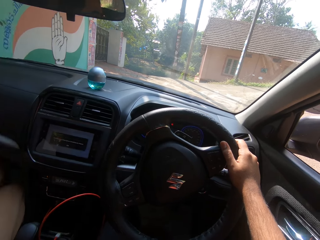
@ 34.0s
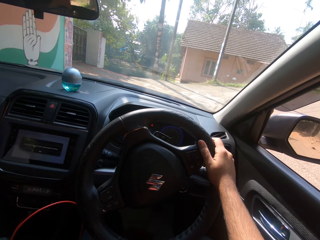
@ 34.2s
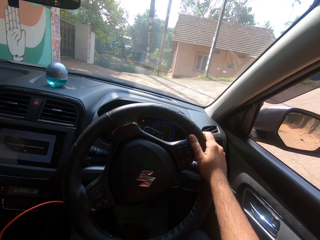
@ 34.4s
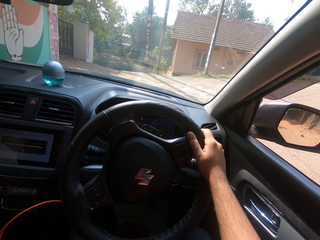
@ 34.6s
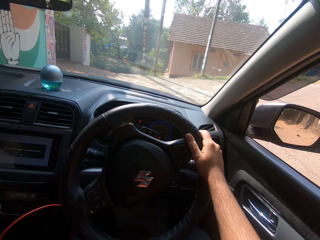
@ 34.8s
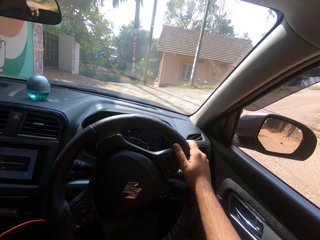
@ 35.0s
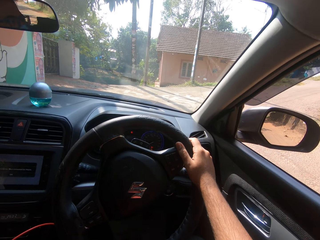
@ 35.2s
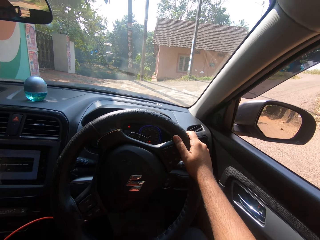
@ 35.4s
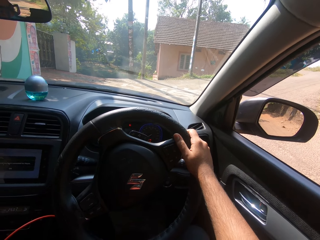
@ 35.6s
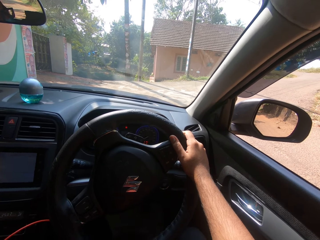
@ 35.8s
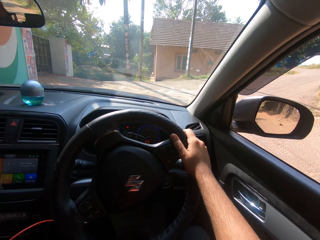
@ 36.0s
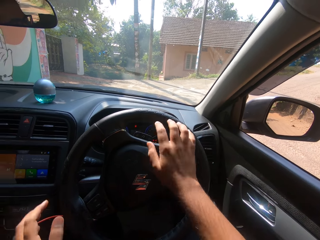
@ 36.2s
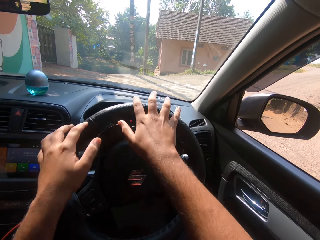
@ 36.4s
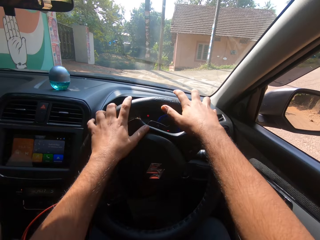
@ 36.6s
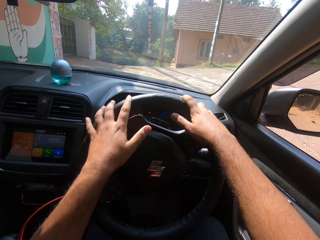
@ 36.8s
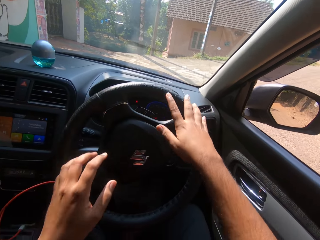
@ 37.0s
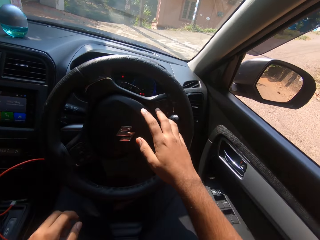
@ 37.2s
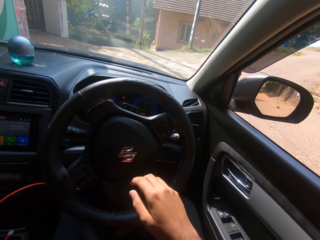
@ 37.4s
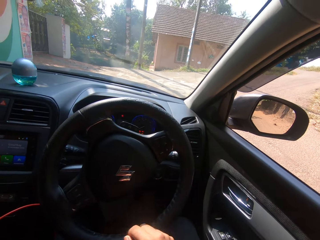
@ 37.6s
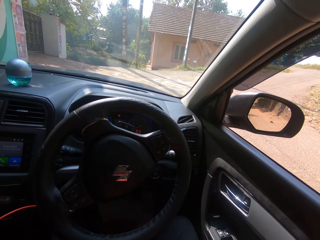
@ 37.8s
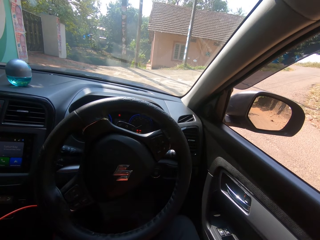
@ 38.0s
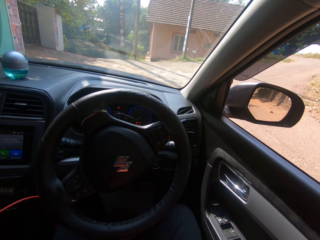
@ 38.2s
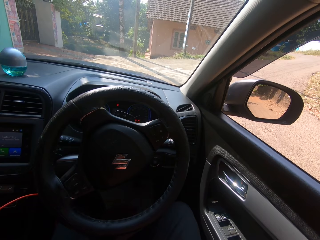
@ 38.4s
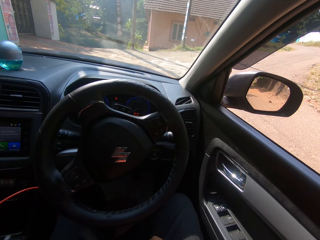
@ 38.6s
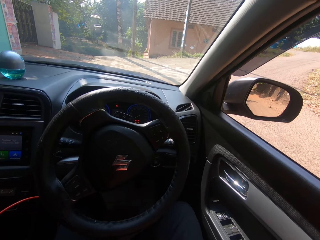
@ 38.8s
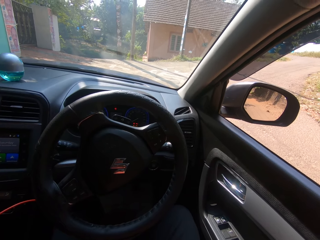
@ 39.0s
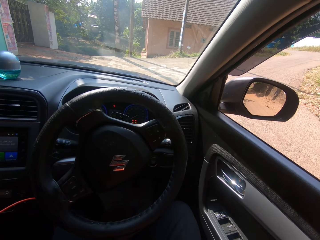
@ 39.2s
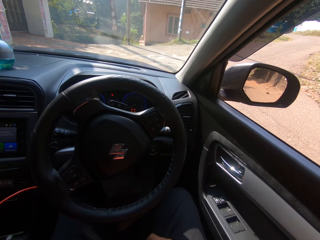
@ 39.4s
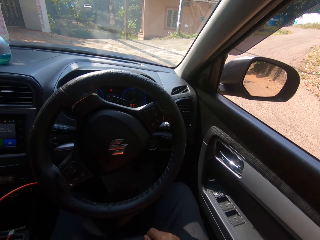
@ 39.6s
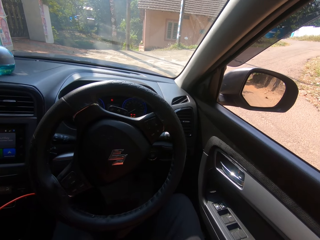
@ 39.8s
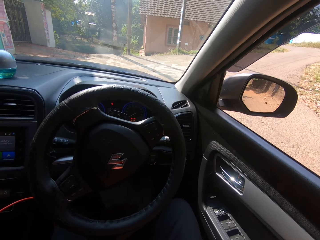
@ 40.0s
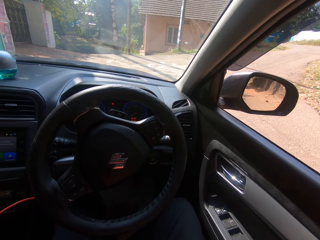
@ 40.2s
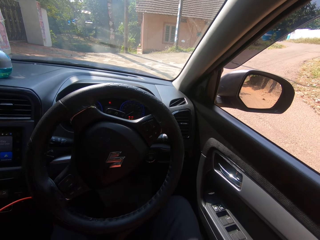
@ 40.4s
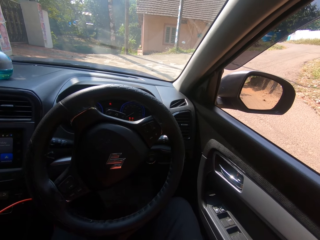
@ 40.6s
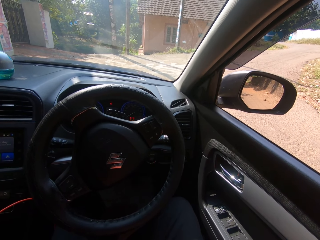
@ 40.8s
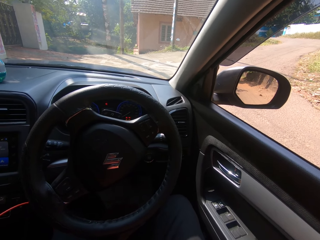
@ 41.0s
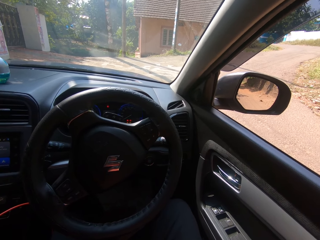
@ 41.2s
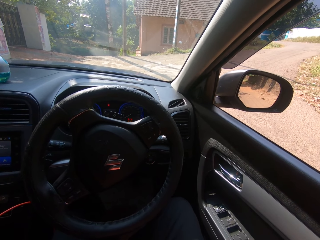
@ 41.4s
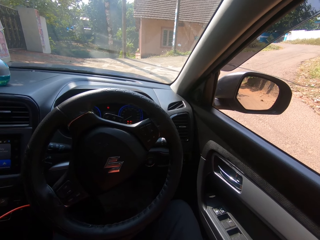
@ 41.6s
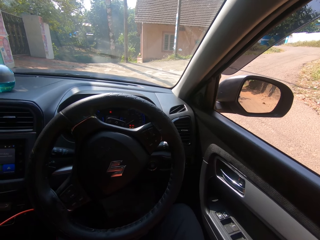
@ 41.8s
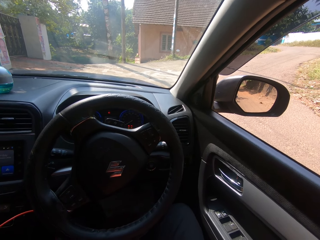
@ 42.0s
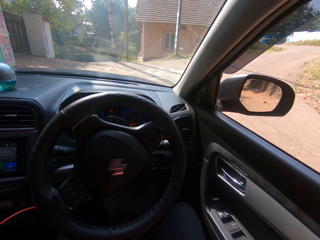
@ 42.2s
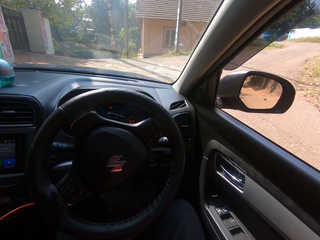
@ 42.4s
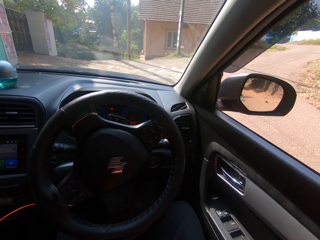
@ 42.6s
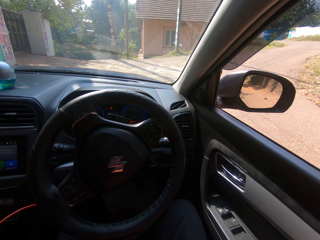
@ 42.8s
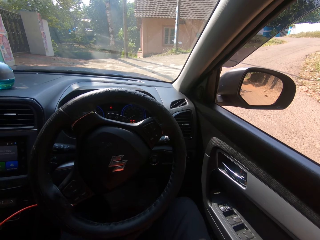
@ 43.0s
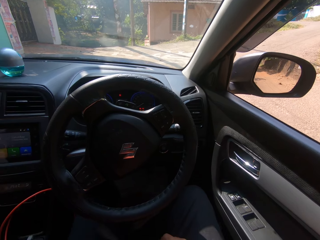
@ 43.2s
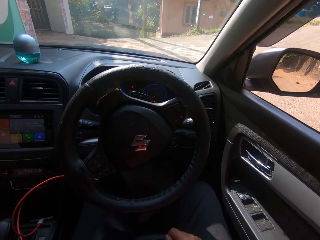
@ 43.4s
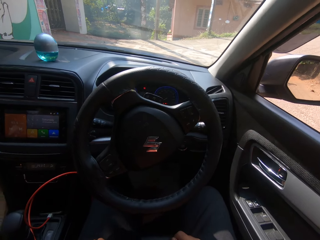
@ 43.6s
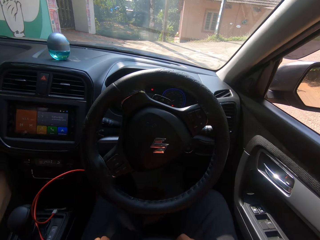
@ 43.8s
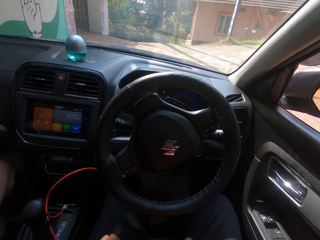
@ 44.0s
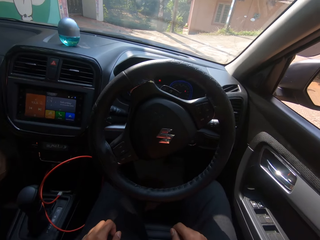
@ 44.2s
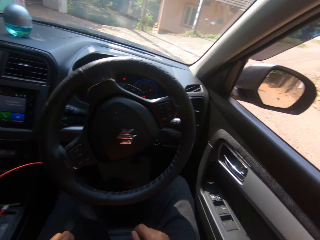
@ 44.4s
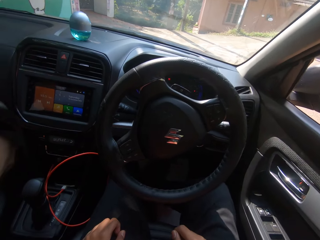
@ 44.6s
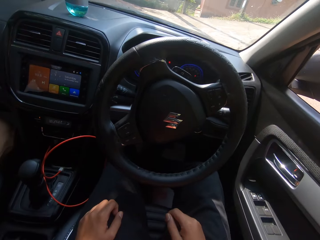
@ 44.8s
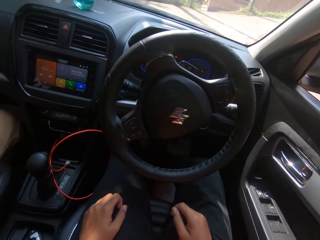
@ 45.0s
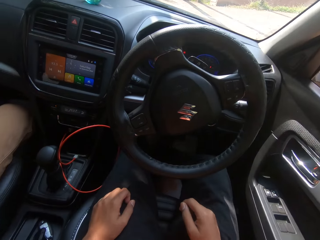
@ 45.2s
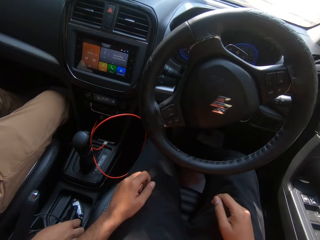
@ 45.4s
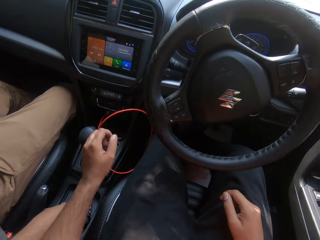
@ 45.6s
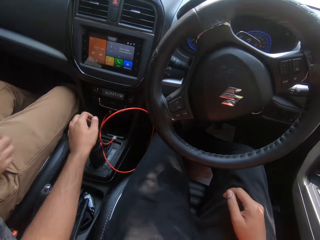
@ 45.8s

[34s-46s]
The camera wearer converses with a friend. They remove their hands from the steering. They look in front. They converse with the friend.

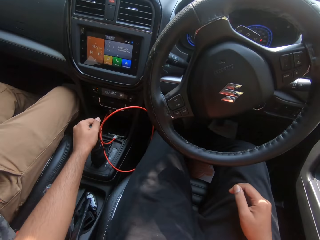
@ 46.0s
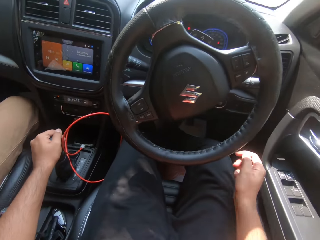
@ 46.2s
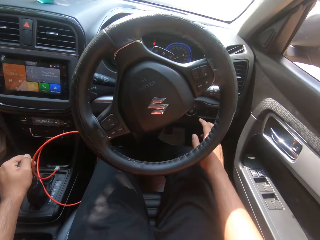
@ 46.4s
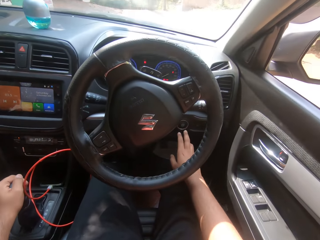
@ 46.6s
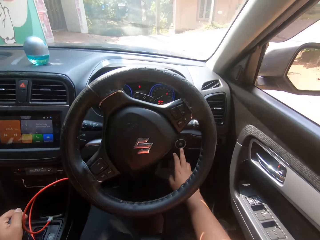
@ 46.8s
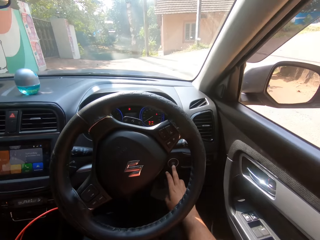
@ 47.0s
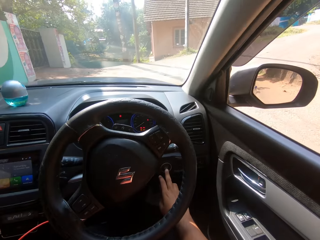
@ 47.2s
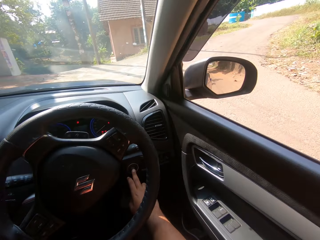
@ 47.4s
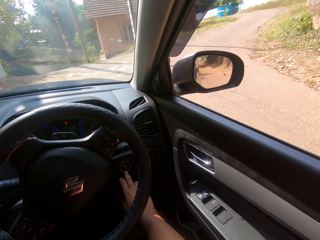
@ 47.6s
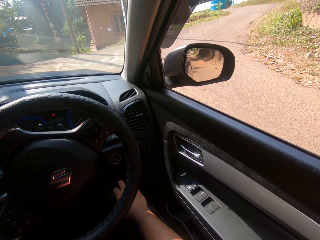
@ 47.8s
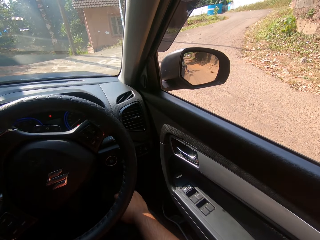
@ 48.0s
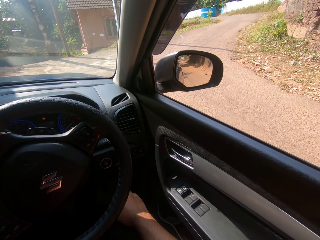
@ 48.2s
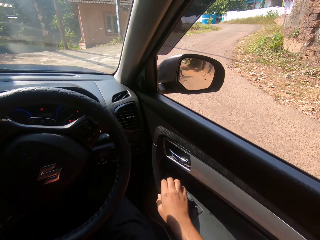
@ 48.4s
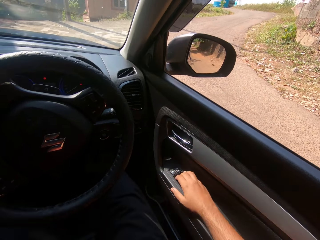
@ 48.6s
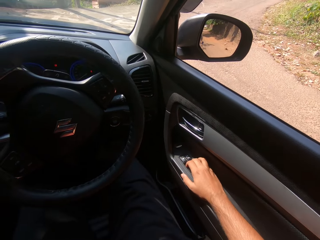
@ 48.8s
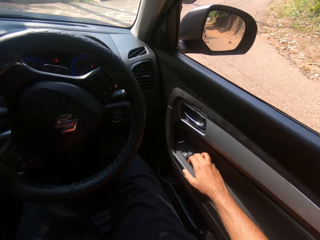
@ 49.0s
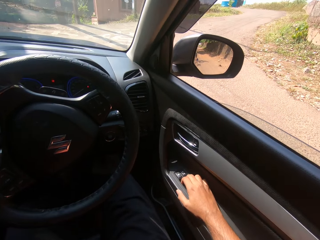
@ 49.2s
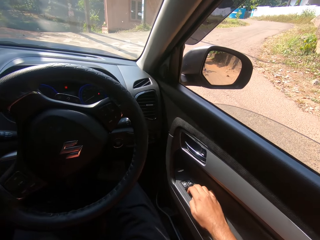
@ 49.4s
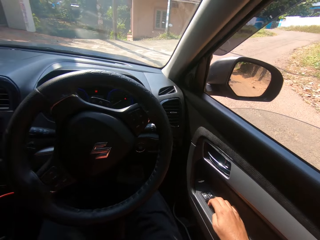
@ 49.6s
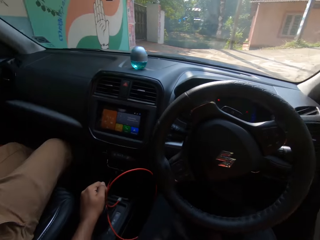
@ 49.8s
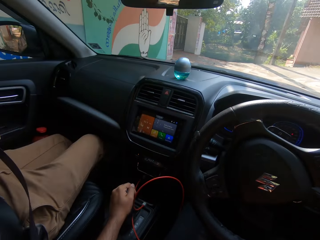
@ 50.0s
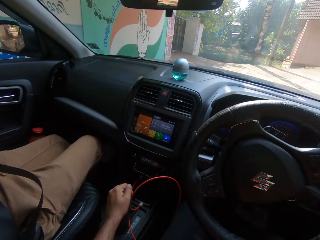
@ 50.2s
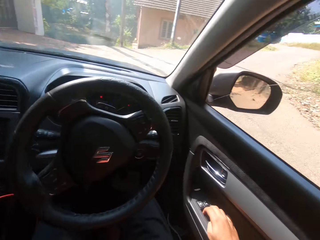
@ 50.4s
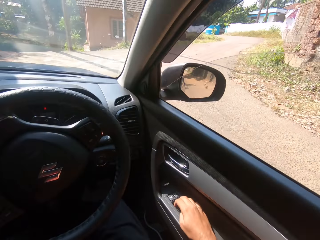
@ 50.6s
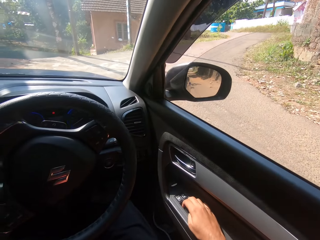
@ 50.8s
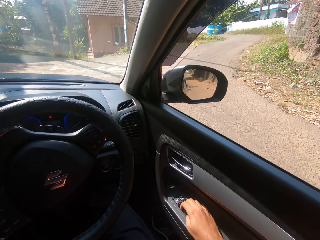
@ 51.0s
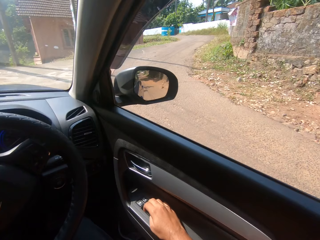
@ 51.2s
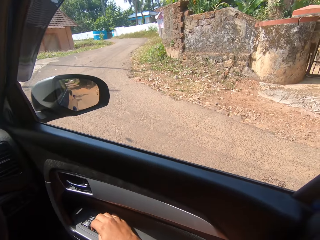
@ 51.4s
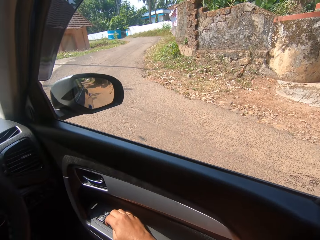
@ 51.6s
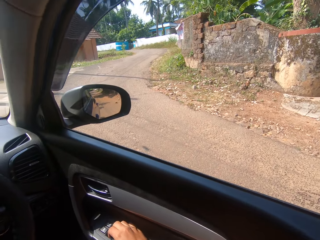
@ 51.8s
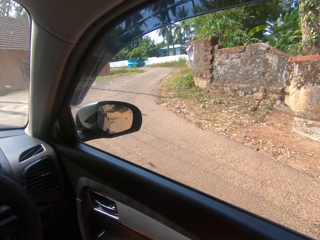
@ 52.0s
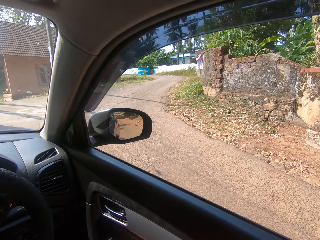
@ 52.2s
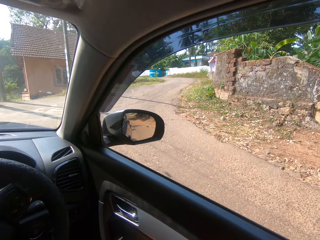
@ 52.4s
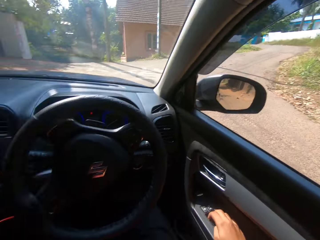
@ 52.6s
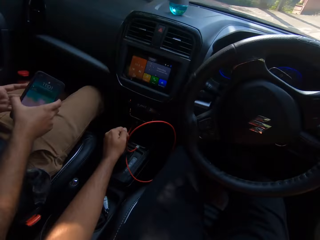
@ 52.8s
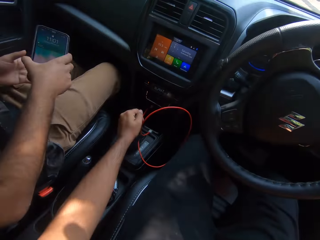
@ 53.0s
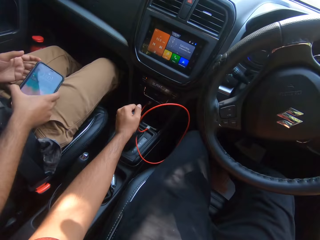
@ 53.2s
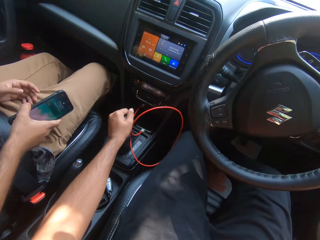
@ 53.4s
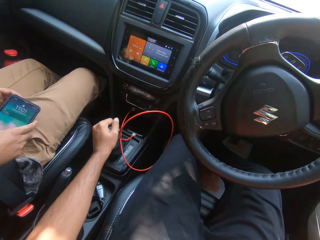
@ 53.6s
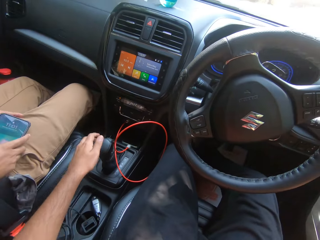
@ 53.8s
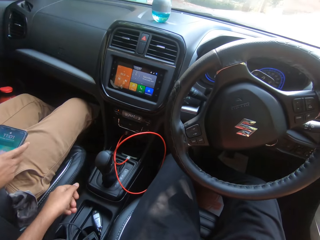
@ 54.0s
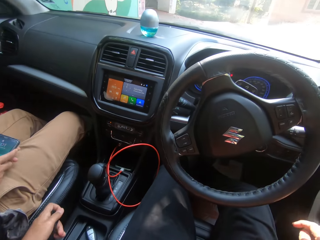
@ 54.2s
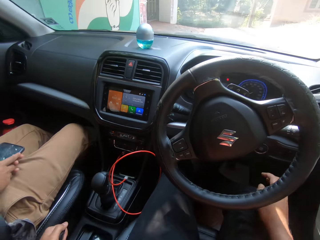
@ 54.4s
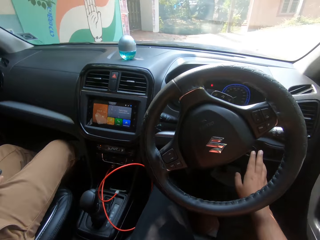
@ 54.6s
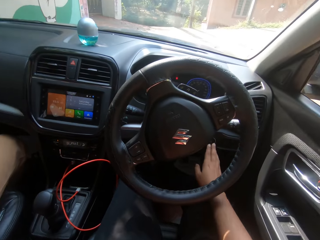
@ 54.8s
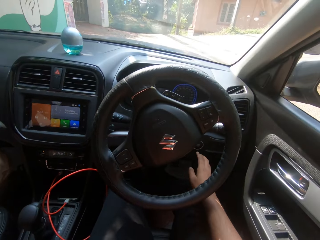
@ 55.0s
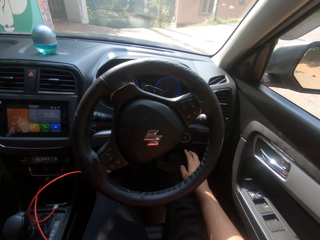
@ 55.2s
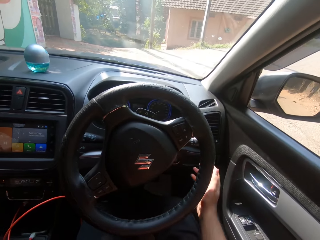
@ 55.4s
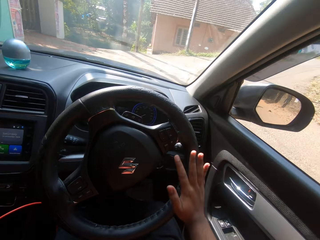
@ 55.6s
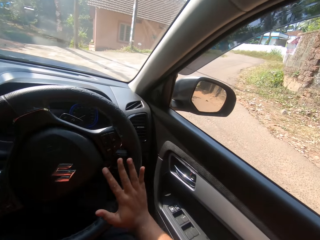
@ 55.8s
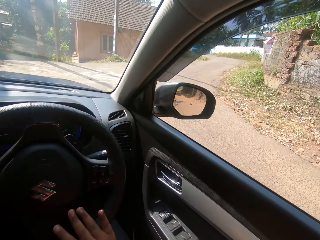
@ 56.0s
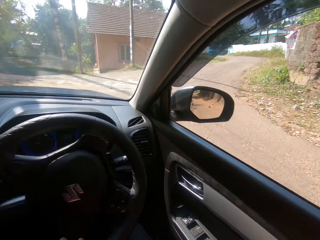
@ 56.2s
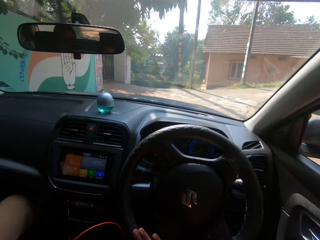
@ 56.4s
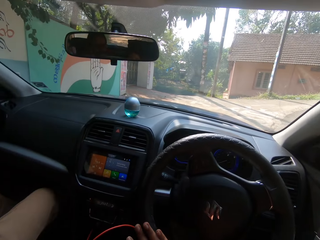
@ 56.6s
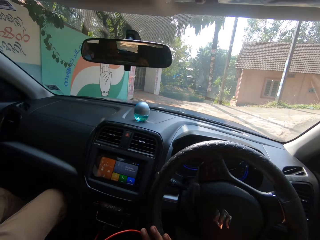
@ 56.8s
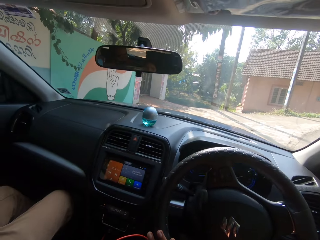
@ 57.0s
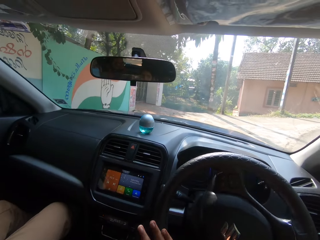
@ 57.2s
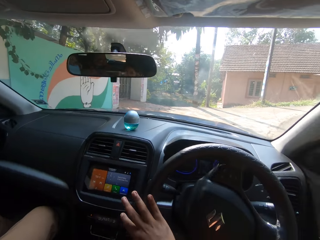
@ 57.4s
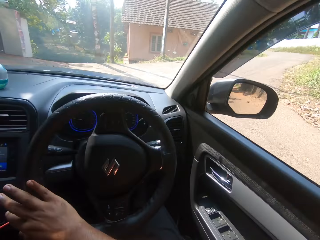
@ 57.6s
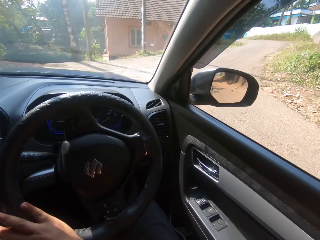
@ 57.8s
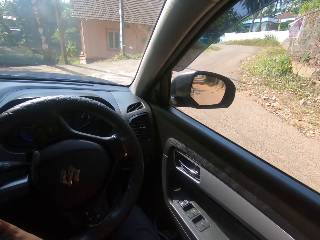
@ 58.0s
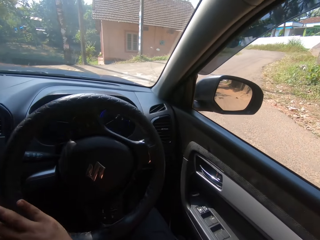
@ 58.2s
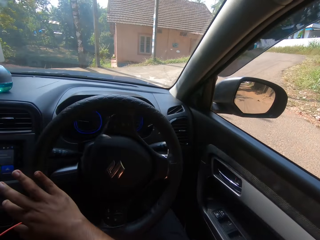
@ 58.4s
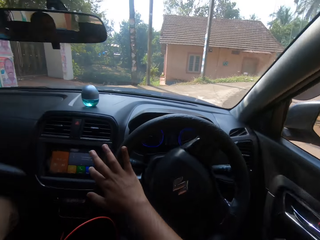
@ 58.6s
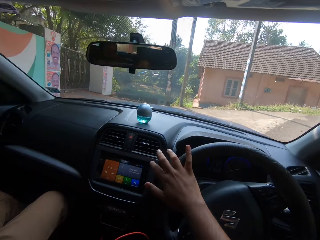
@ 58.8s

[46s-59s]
The camera wearer holds the car gear. They start the car. They press a car button. They close the car window or mirror. A man holds a phone. He picks up the phone. The camera wearer presses the car button. They drive the car on the road.
